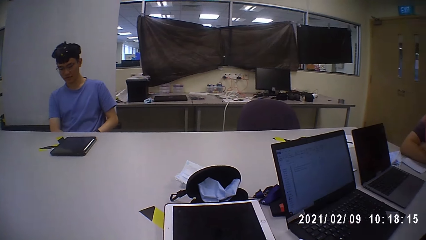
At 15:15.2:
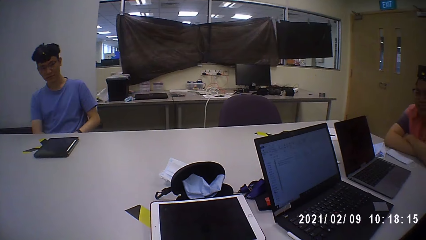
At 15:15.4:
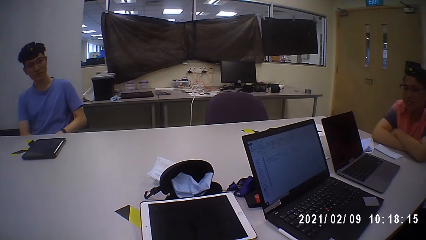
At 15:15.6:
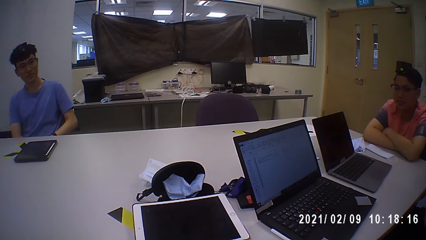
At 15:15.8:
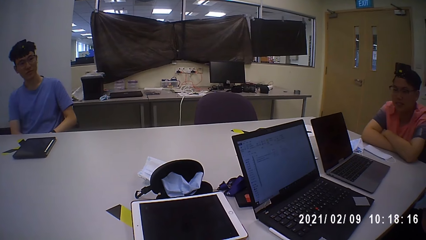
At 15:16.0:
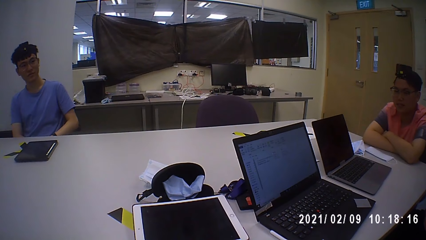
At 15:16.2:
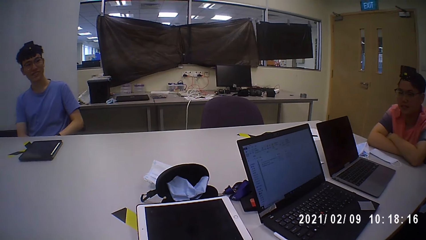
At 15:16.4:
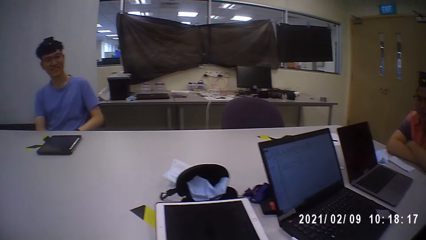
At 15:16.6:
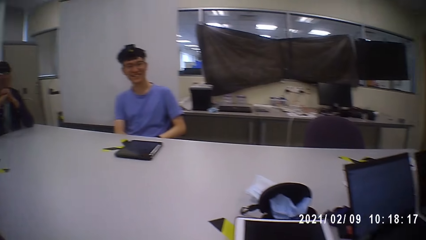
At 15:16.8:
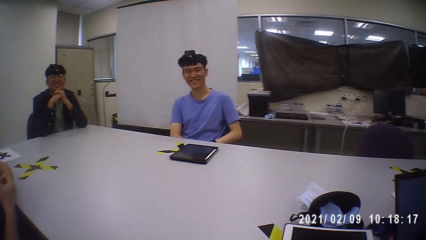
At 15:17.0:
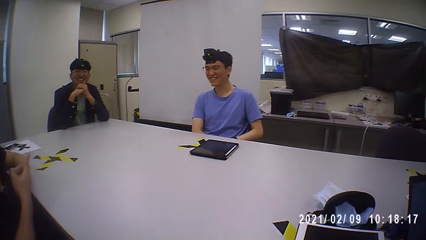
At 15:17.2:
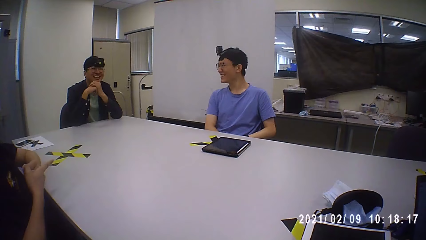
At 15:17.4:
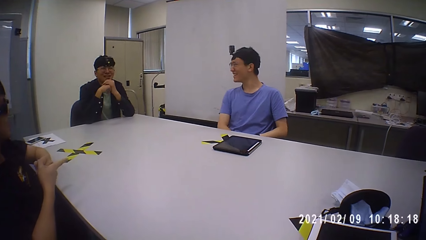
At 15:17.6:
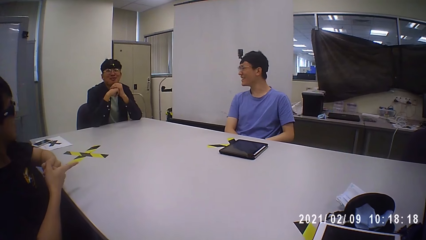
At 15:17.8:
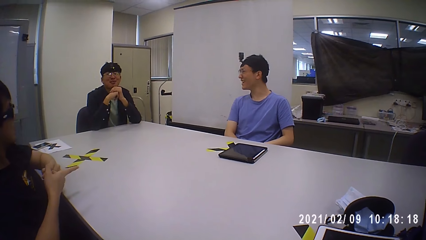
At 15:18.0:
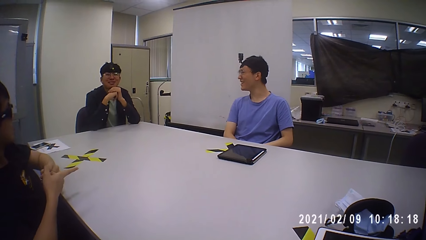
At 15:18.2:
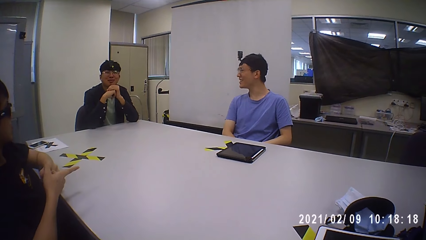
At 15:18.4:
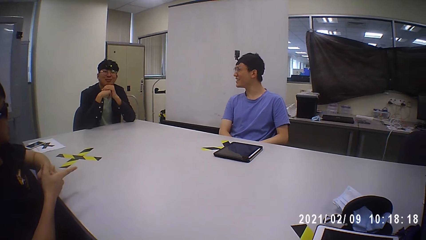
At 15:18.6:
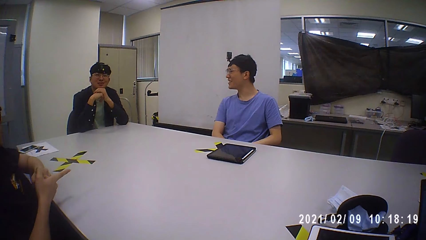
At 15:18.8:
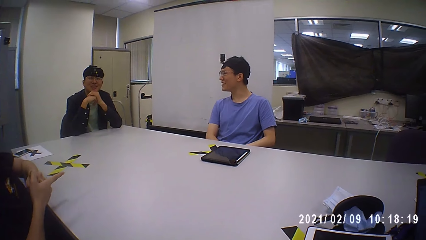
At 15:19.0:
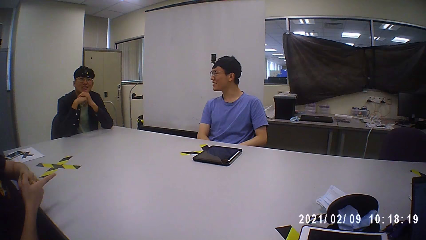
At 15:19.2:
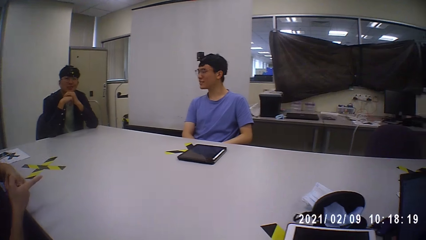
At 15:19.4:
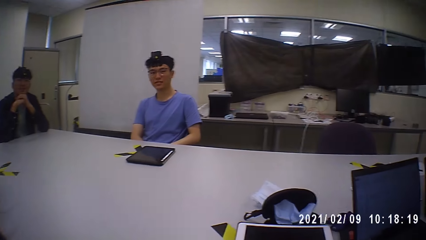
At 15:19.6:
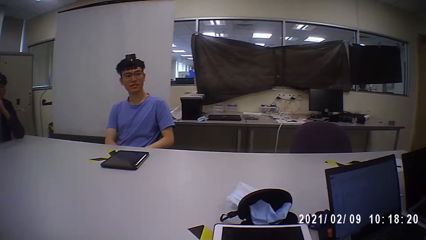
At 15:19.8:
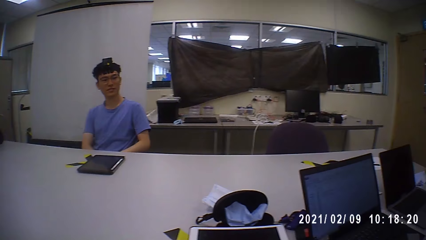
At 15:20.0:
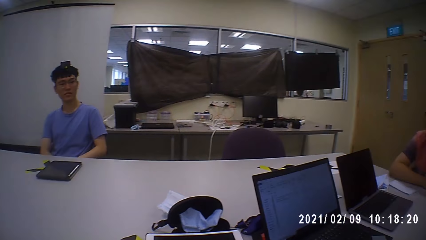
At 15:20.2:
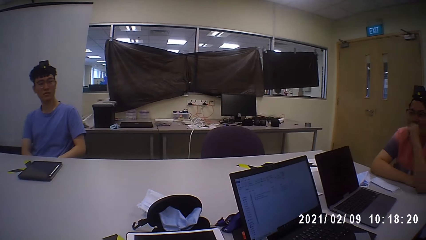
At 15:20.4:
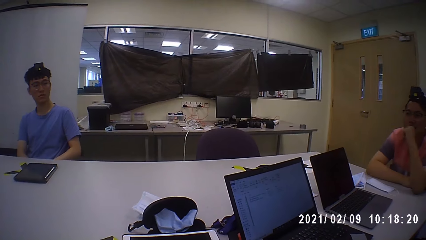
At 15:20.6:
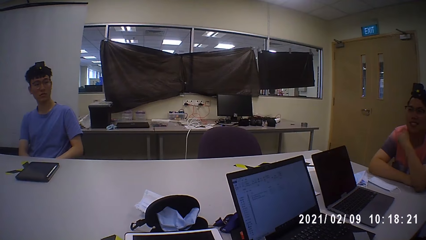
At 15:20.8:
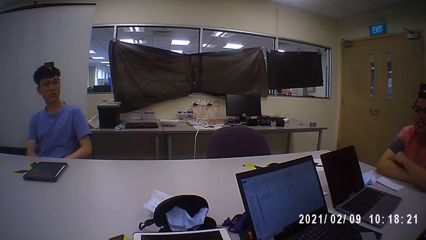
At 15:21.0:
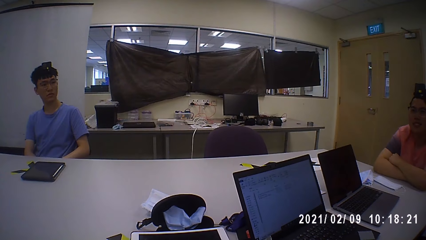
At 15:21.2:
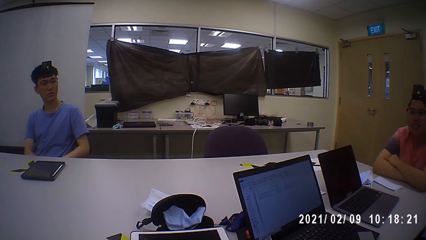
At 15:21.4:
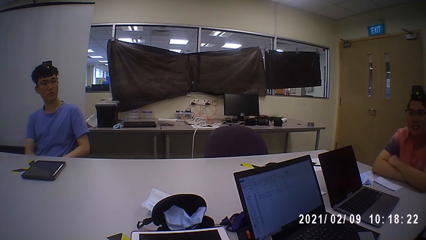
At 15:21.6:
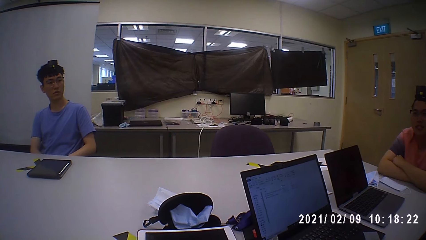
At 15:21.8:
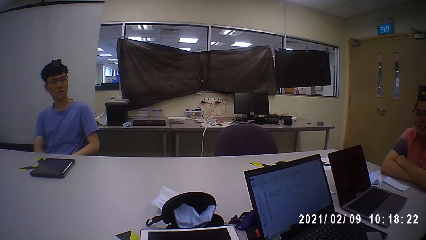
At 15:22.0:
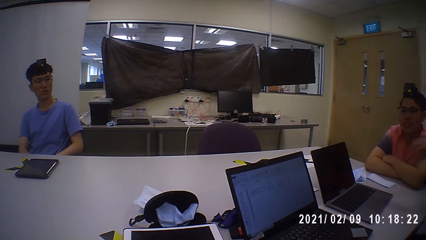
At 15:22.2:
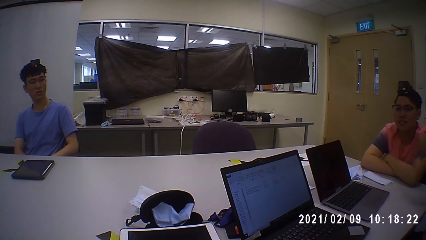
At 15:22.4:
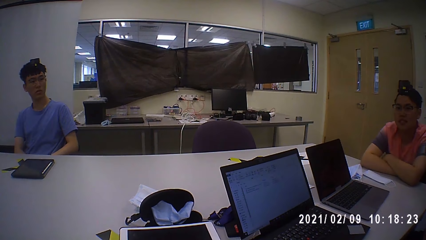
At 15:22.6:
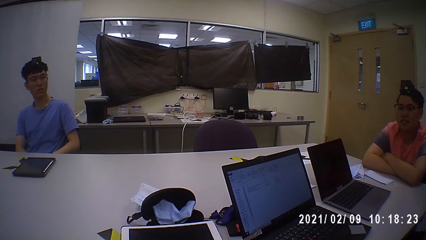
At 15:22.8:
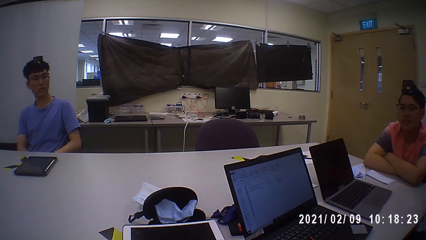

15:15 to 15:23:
The camera wearer looks at the group as they discuss. A man points at another man with his right hand.

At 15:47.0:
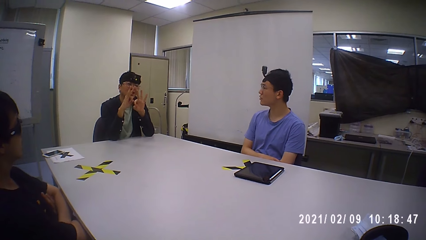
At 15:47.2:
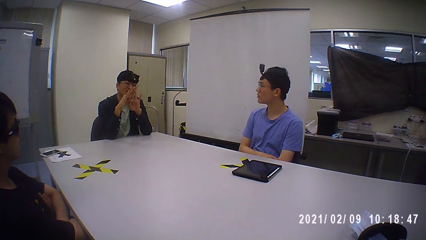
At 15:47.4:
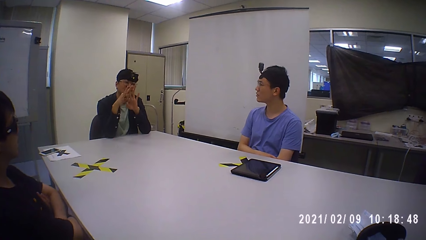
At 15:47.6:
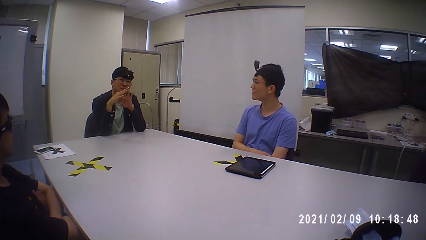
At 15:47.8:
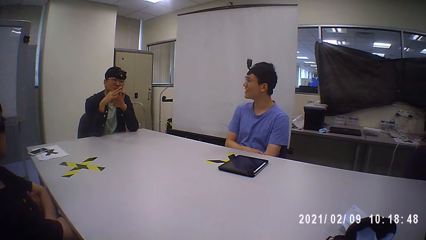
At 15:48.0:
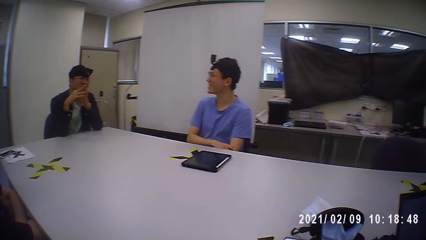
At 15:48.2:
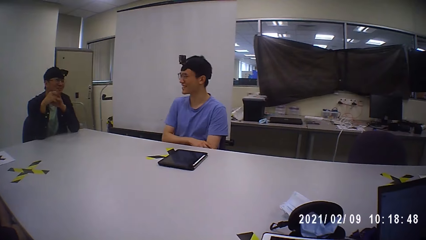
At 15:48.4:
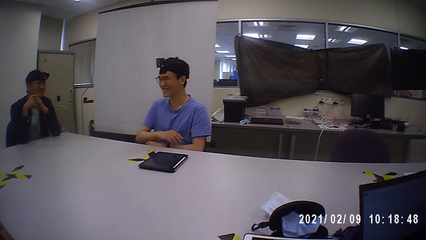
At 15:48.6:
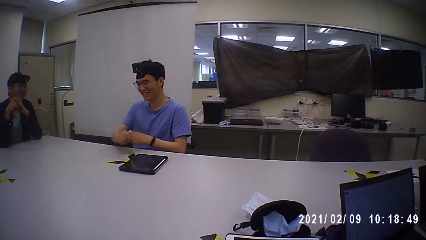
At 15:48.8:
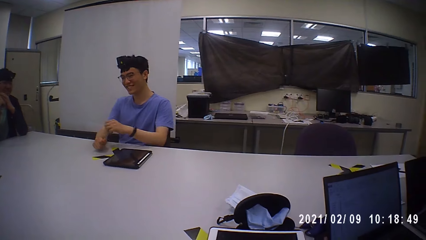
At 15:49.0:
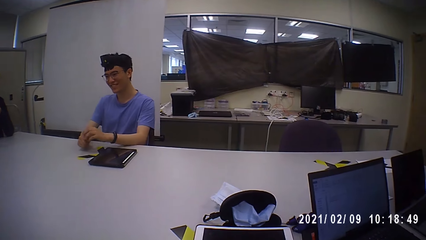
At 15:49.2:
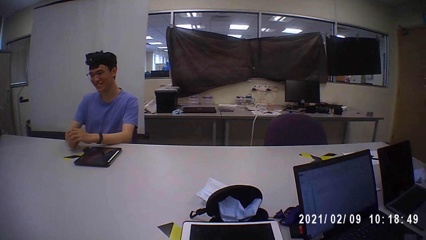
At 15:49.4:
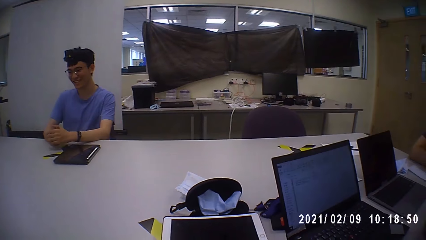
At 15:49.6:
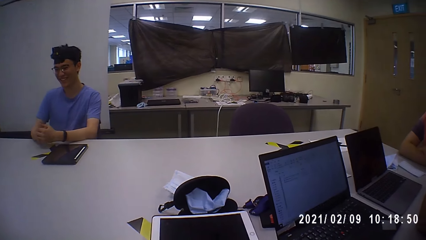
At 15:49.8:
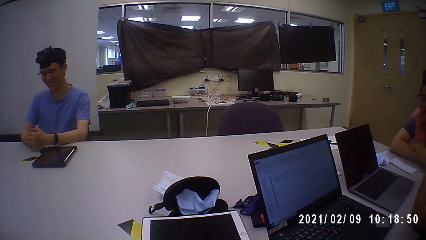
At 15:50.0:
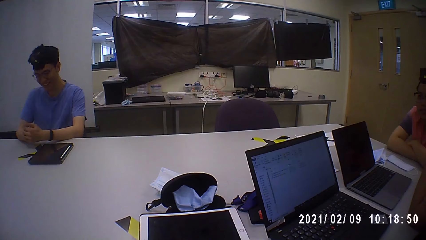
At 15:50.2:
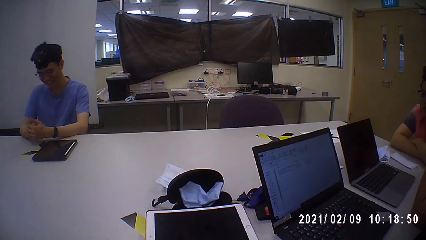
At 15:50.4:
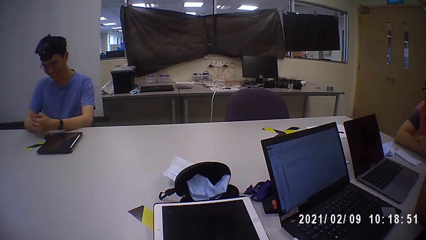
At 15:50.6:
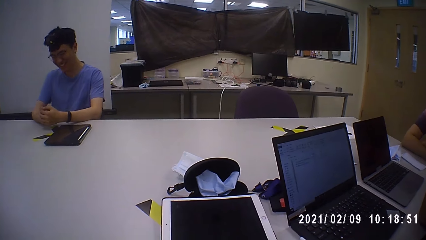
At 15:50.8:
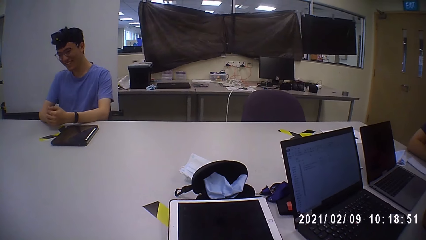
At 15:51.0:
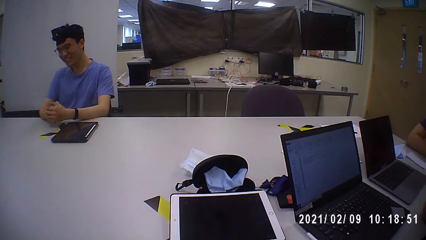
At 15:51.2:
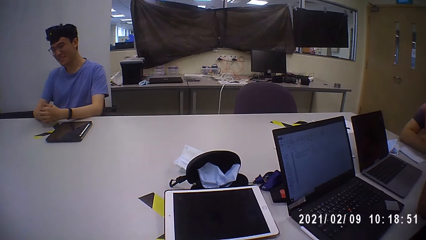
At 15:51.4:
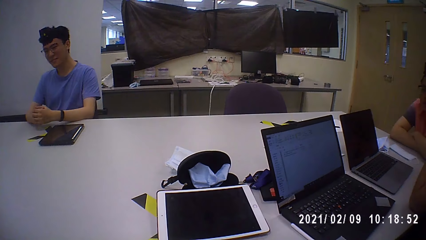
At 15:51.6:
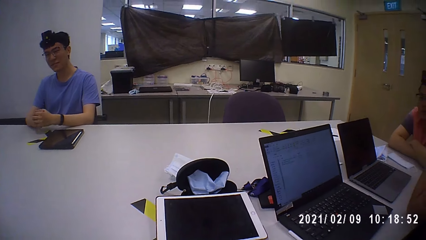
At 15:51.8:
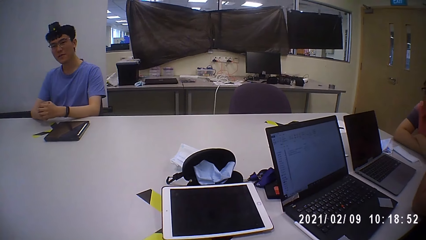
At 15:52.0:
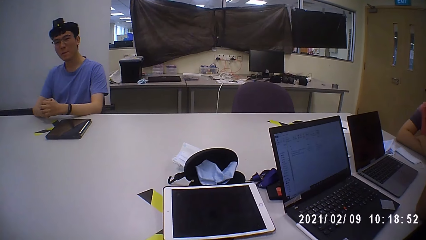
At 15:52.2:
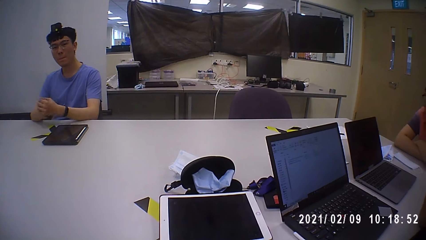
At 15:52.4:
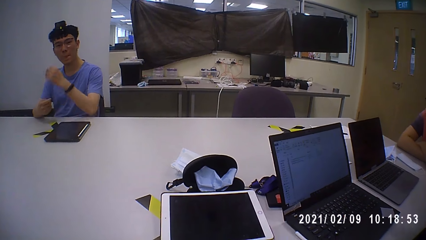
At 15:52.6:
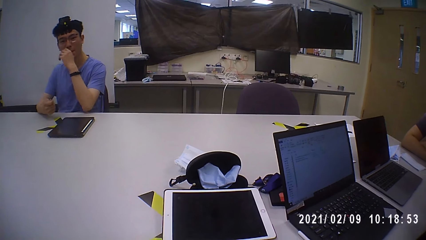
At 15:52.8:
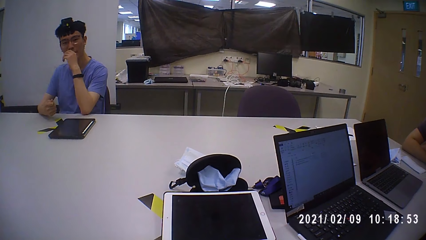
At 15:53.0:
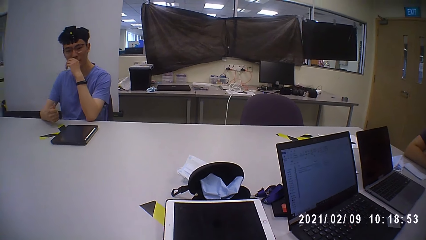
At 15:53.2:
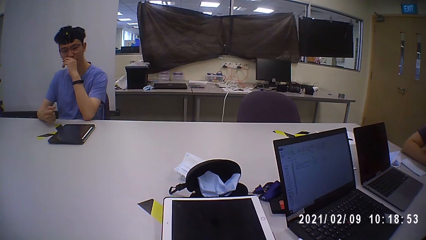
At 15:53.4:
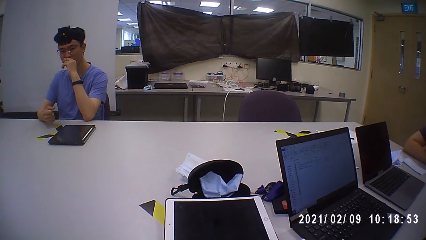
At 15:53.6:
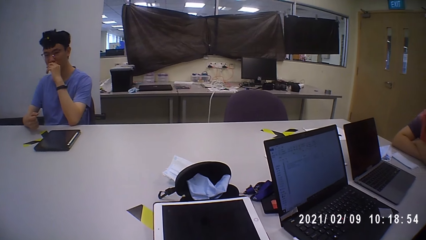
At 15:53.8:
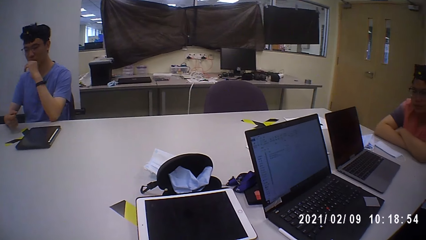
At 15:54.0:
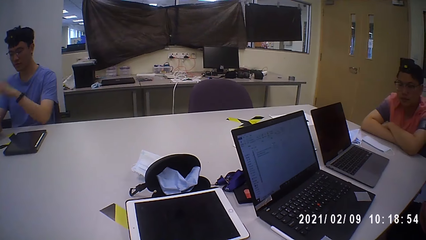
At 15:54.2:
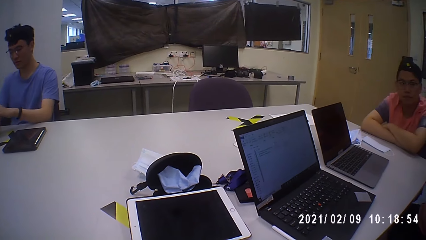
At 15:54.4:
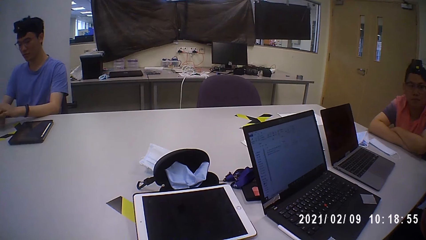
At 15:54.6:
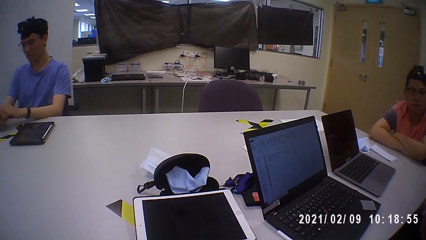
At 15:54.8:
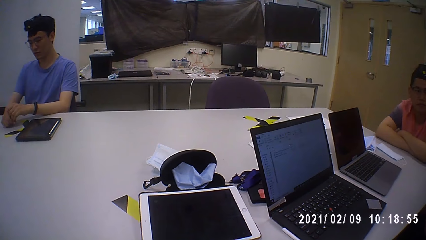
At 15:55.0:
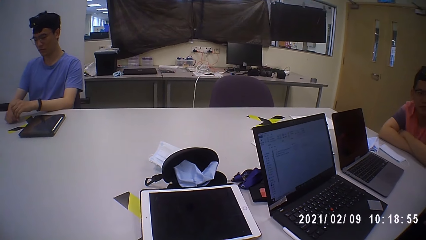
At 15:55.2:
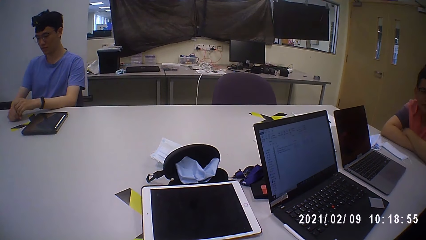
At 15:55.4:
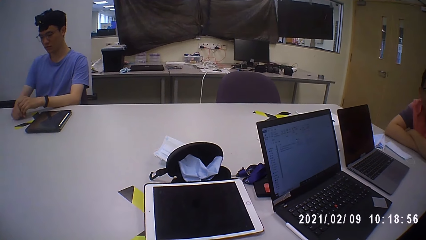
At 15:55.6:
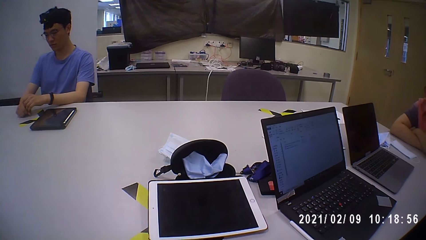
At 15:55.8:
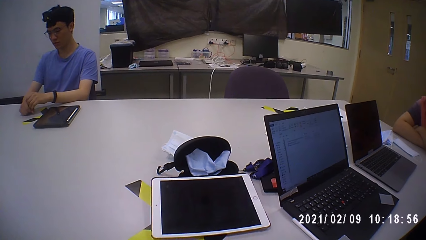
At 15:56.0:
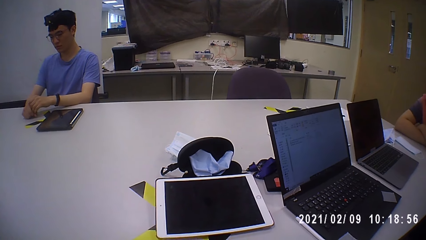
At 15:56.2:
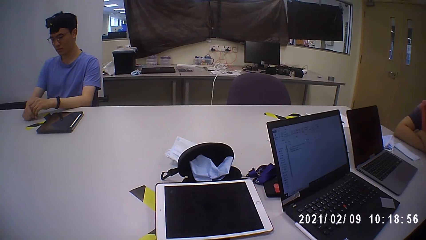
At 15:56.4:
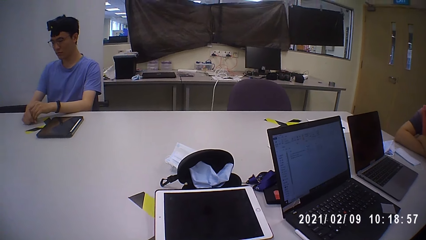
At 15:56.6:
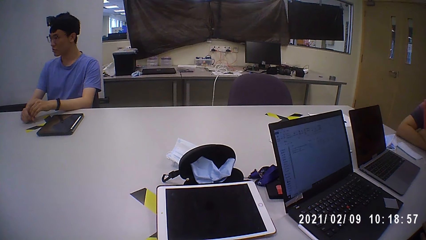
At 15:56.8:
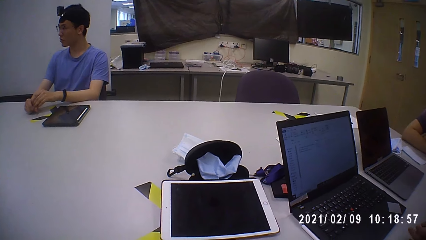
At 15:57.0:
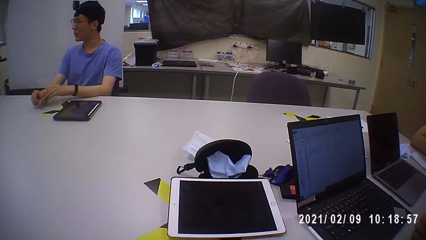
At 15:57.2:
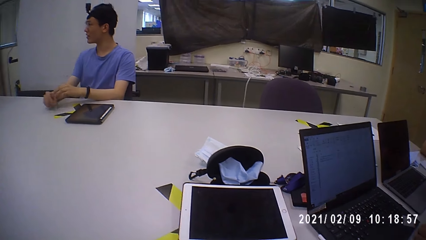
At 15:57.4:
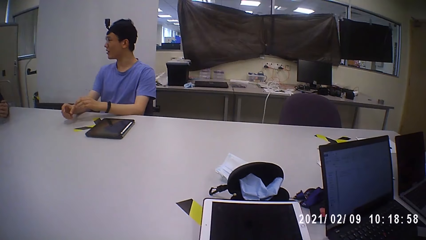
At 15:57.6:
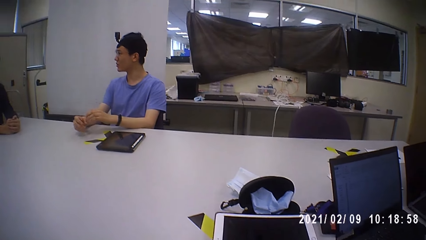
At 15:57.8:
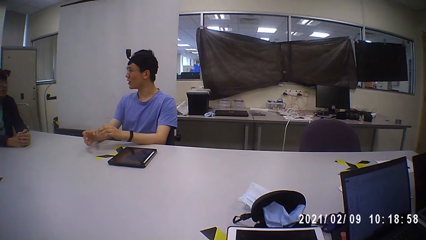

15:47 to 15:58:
The man places both hands on the table. The man touches his face with his left hand.
